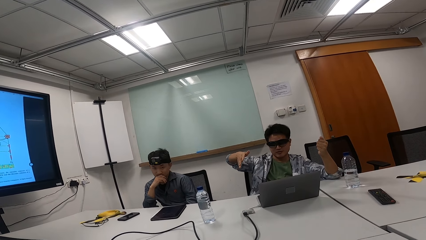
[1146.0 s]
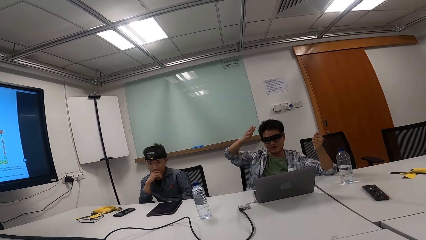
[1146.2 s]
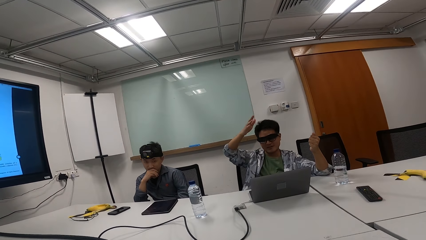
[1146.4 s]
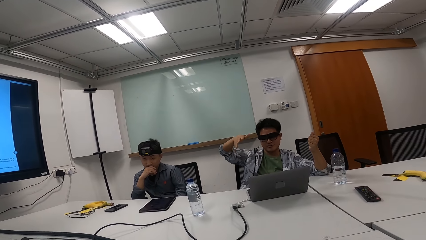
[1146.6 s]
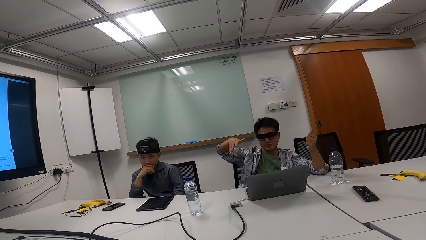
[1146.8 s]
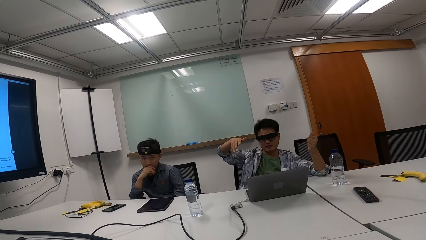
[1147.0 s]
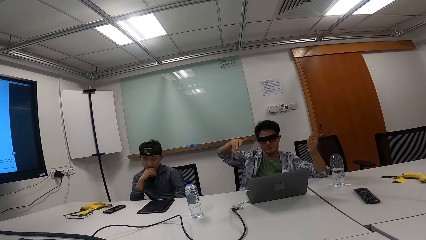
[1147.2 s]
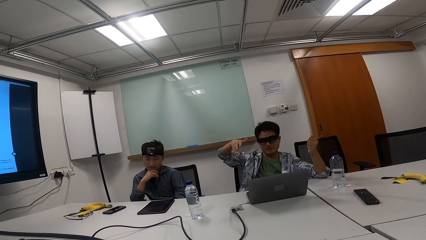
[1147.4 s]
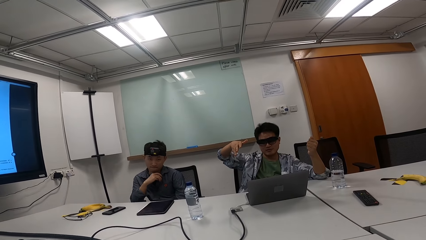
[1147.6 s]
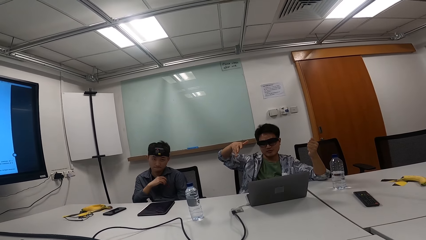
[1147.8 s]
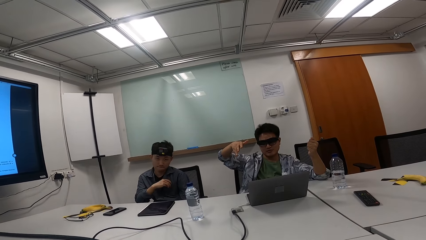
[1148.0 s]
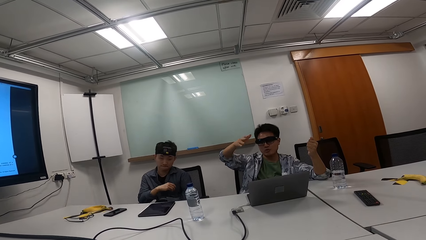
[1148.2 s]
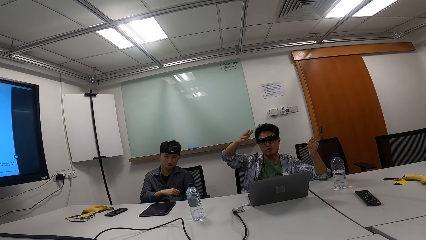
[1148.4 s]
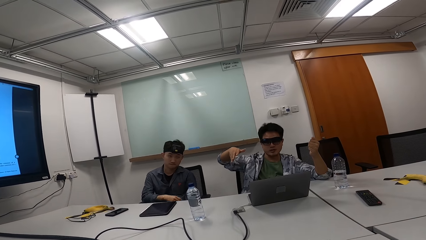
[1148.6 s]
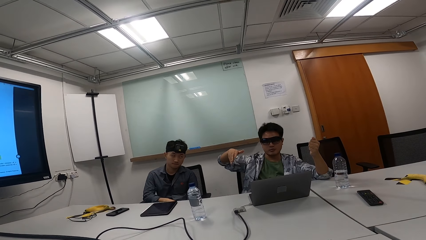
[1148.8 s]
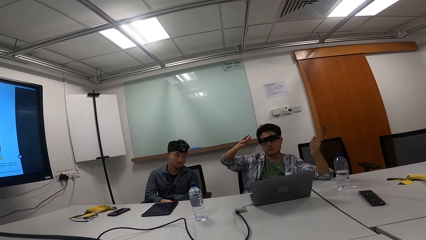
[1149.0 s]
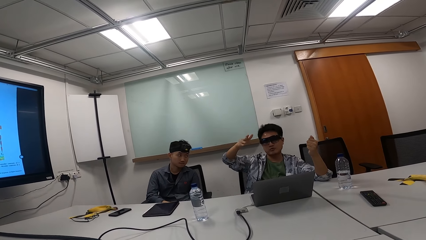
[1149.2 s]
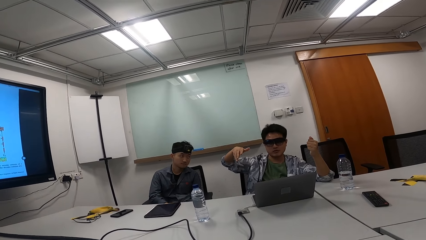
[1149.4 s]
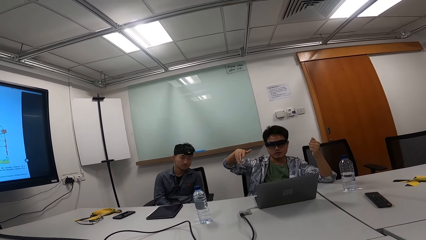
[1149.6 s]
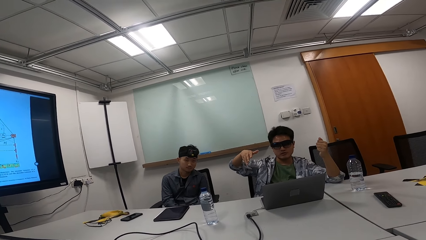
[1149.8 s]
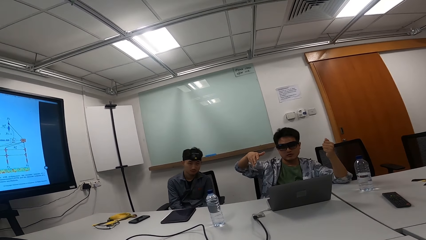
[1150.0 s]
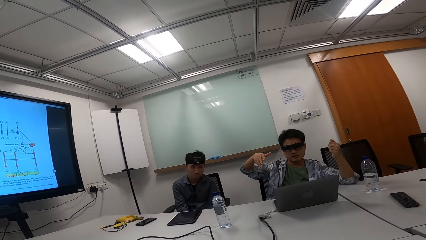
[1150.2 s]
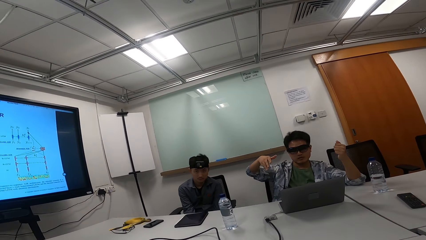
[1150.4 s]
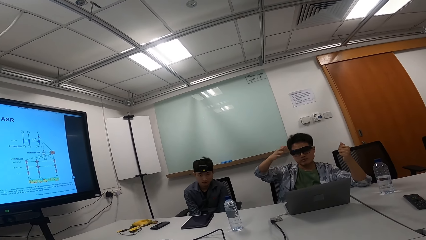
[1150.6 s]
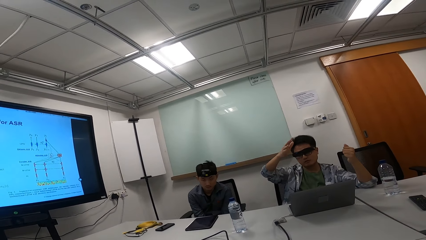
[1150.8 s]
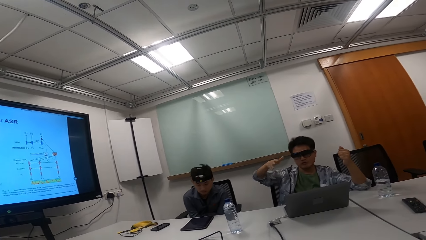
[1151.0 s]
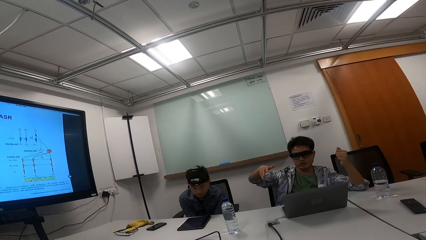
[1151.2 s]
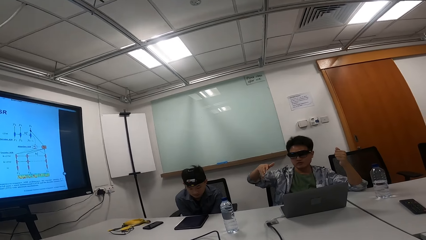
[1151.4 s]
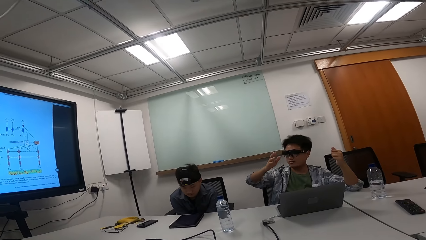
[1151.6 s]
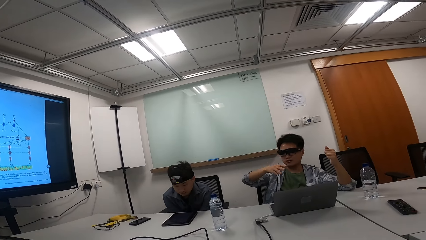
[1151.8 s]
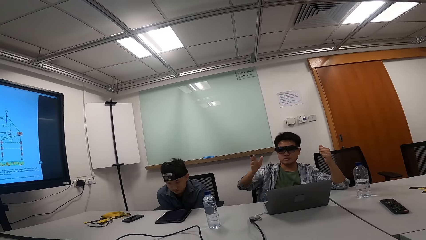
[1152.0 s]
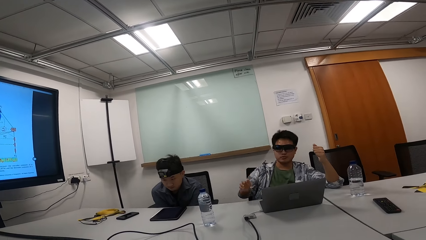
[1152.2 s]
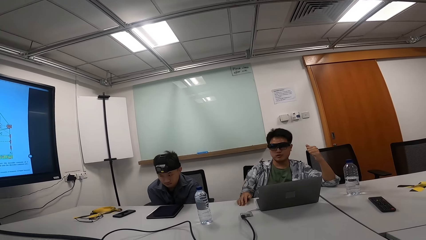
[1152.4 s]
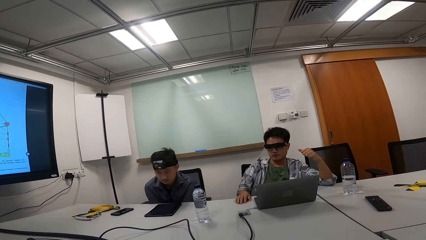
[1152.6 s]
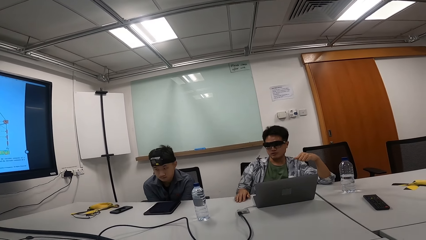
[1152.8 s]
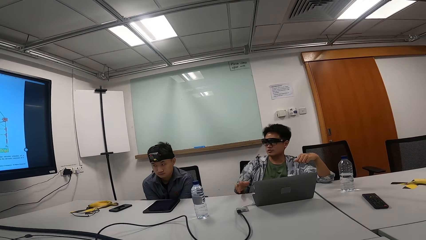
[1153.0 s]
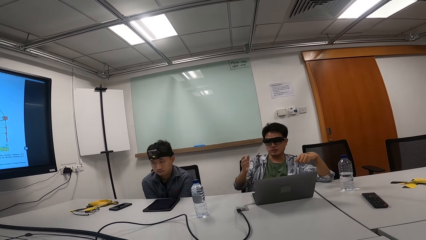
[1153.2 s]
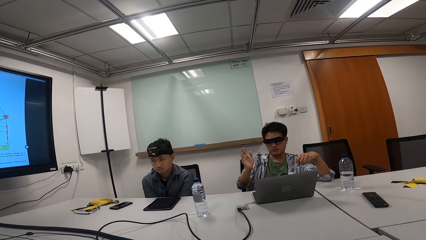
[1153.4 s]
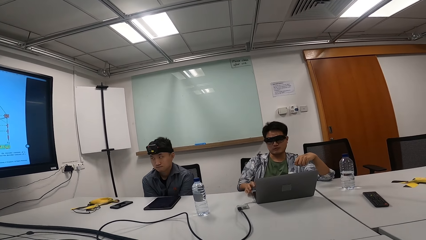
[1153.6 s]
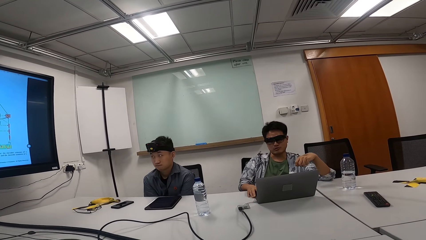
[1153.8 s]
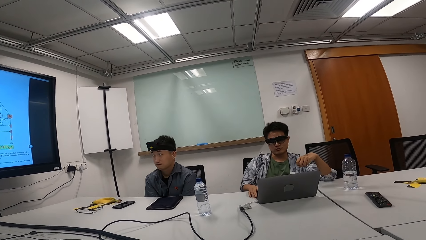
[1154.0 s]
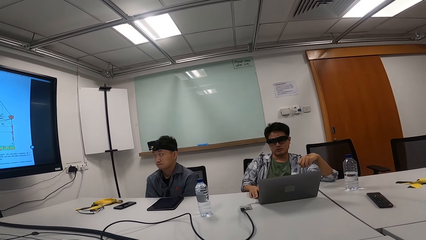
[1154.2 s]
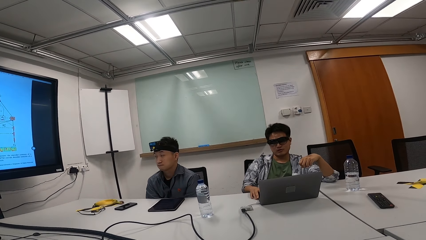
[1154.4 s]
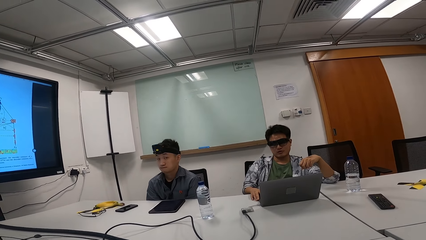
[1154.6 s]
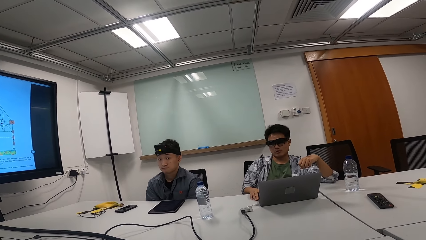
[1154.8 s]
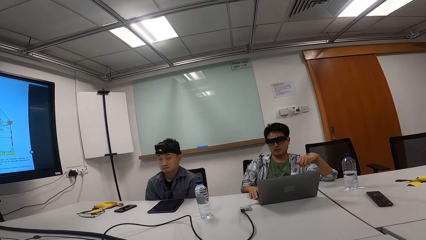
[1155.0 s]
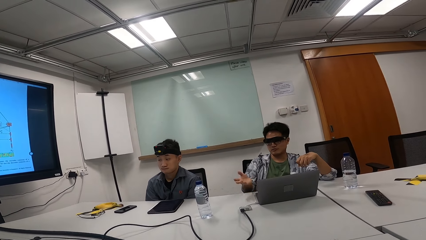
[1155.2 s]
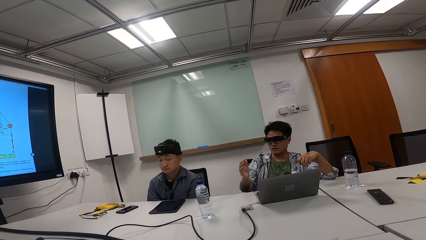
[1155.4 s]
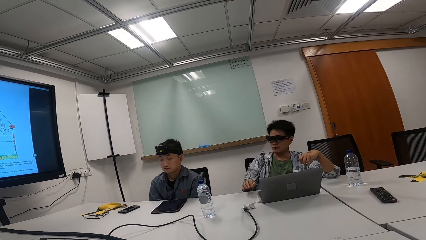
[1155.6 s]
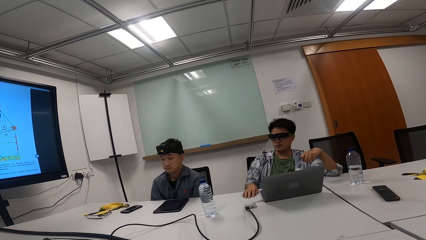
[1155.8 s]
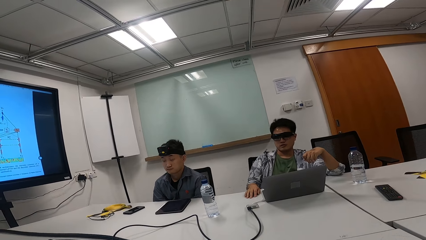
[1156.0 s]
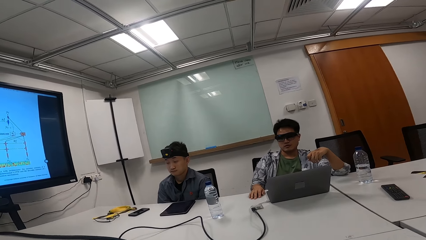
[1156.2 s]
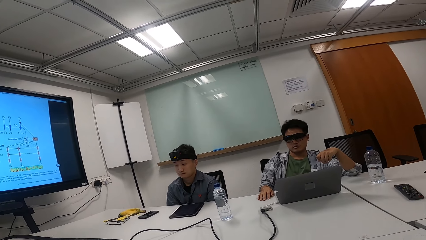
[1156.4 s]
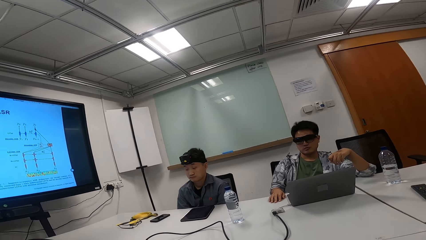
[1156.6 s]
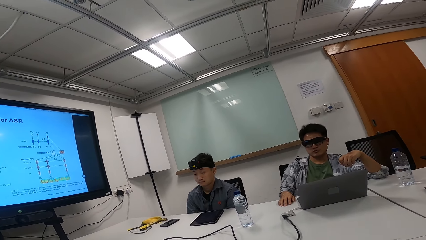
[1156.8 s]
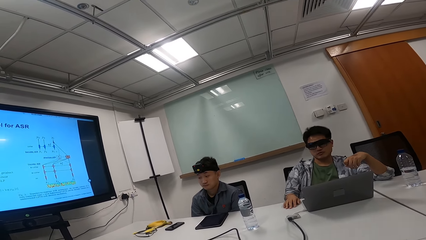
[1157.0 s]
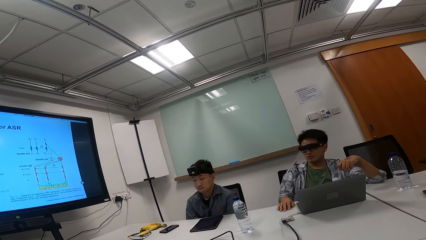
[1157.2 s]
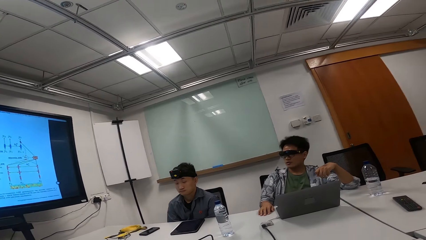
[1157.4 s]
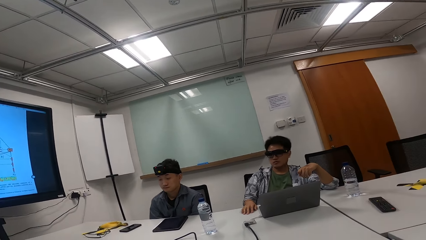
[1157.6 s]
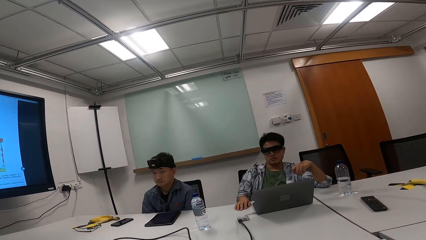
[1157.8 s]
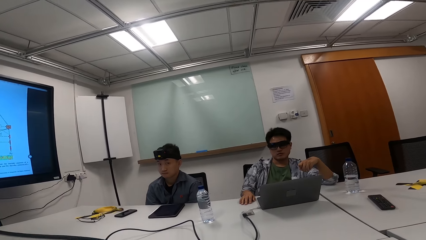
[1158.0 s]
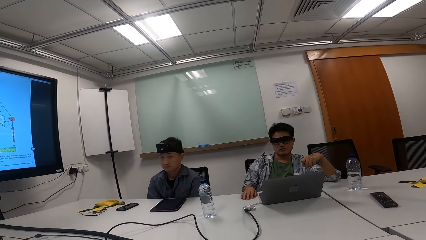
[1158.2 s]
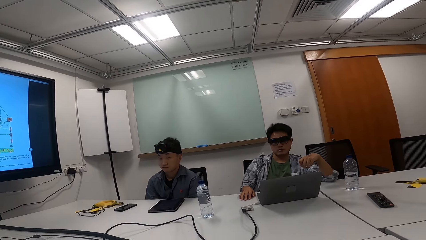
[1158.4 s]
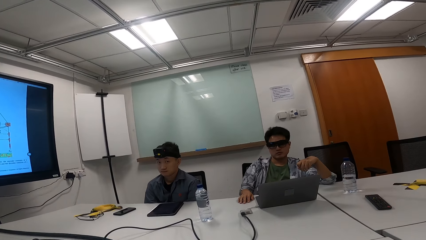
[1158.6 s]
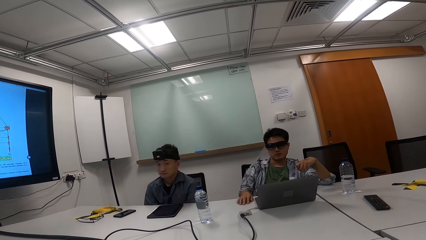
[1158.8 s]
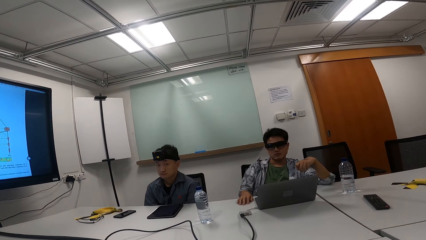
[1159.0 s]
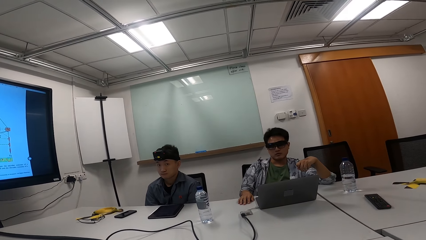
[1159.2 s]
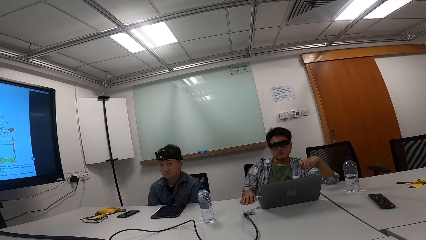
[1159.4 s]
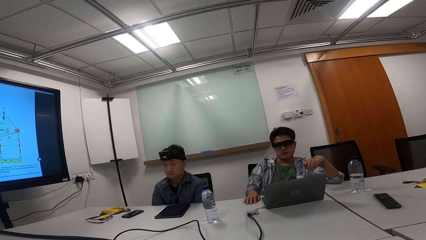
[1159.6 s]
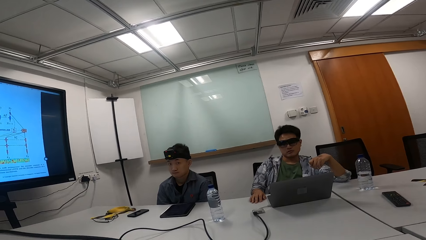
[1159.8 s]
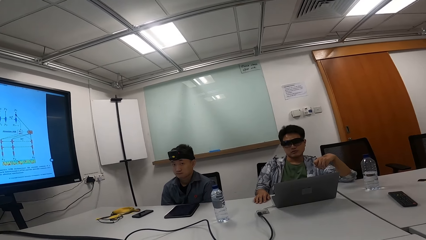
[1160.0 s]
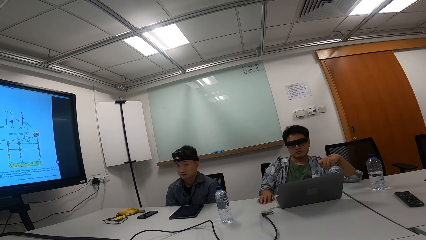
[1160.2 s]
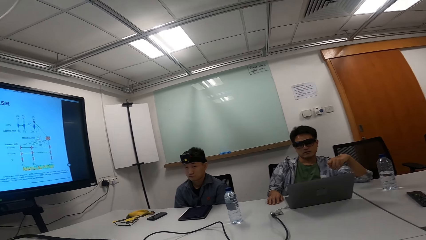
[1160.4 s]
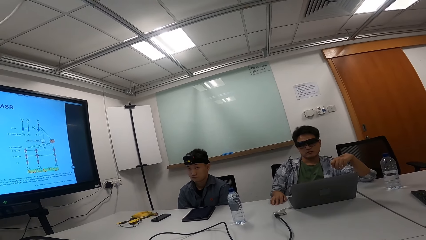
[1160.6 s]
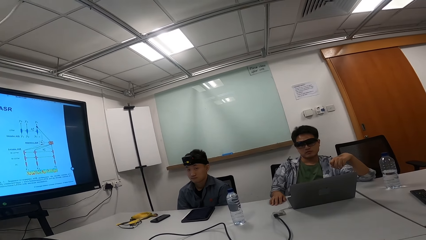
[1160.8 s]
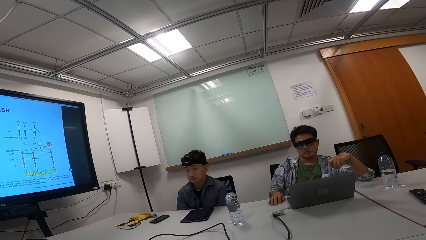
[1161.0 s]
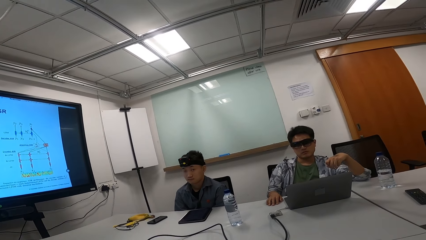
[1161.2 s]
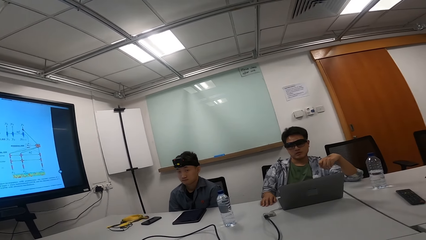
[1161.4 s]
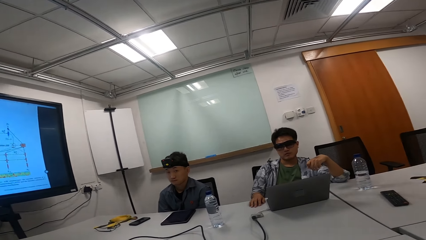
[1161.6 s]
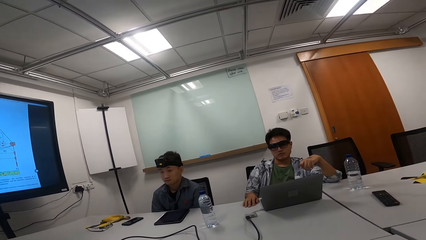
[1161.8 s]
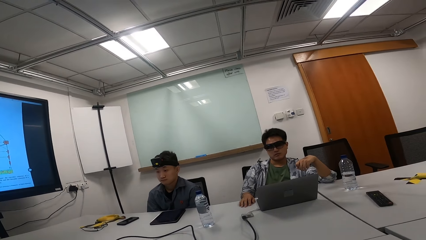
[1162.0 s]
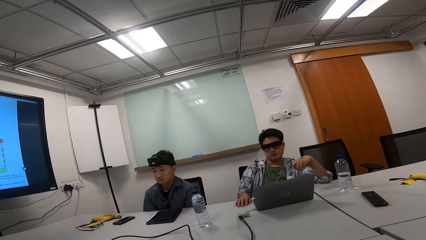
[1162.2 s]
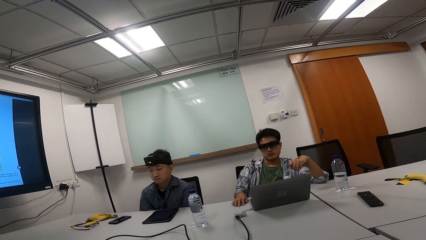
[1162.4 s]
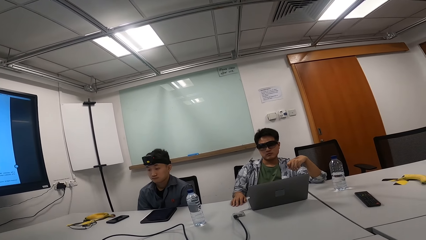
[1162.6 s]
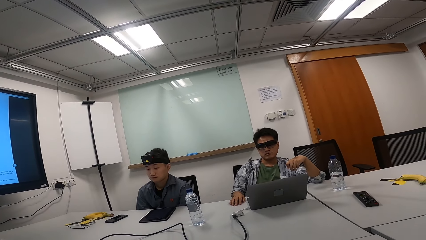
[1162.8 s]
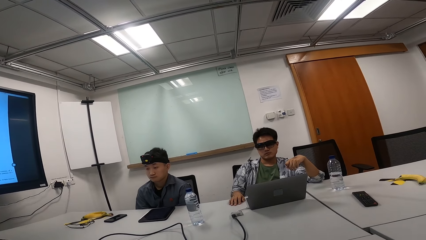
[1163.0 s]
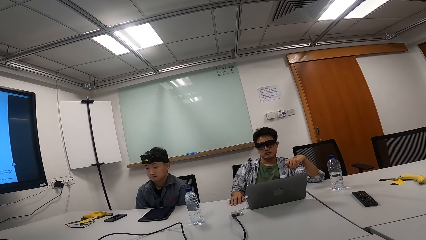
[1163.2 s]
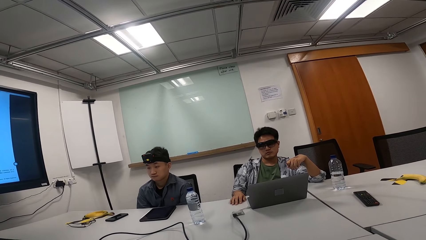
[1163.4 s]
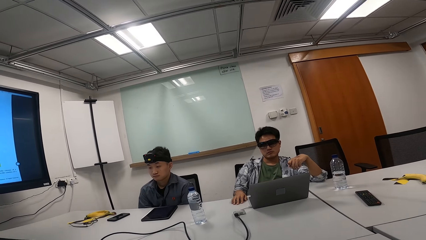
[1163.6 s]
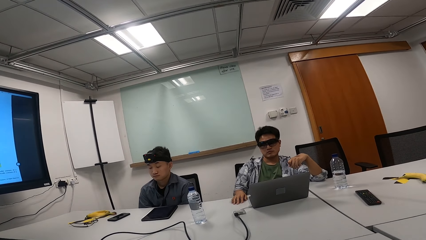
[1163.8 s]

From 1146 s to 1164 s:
A person puts his right hand. The person pulls the chair in front. Another person puts his right hand on the mouse. The camera wearer talks to the other person.
